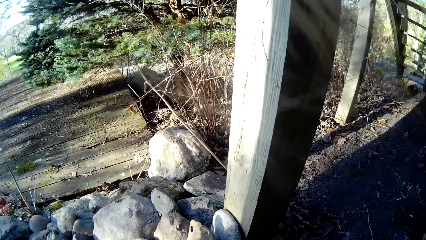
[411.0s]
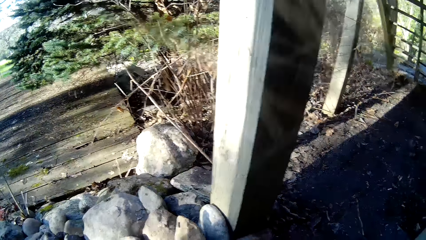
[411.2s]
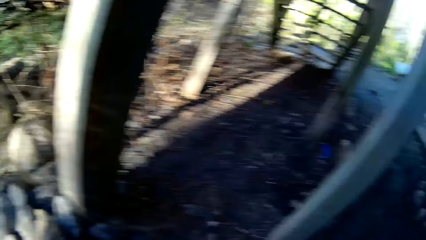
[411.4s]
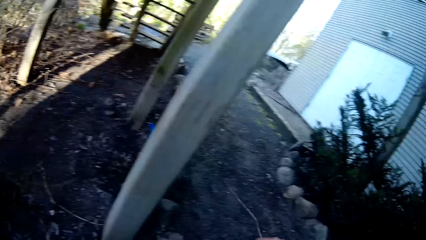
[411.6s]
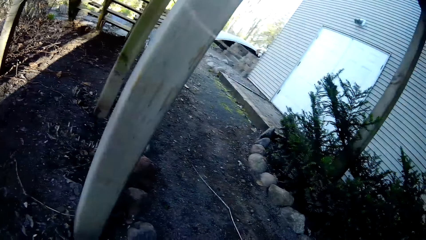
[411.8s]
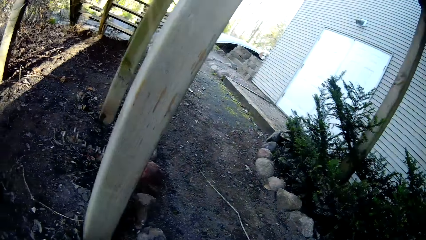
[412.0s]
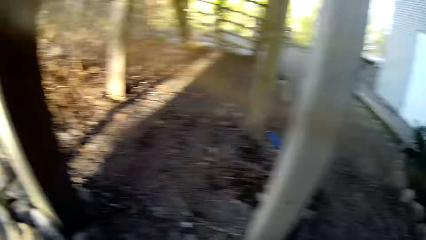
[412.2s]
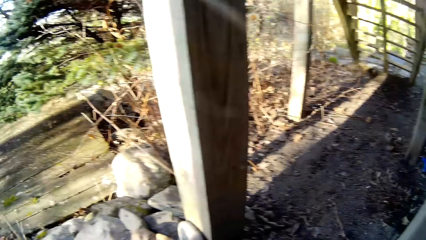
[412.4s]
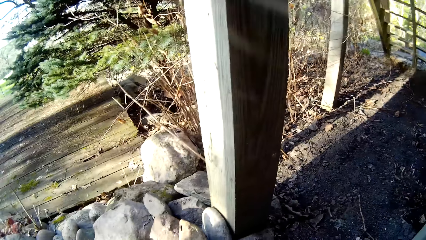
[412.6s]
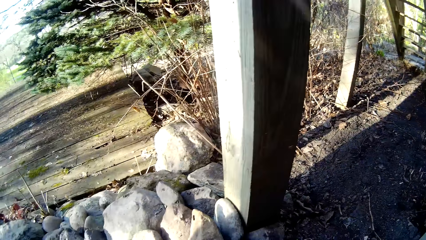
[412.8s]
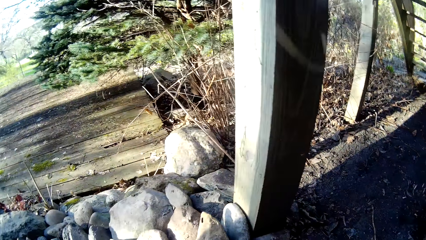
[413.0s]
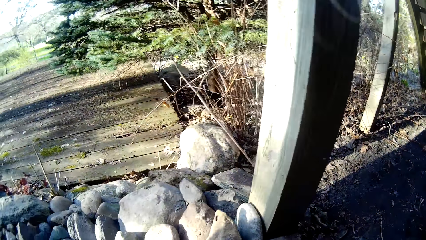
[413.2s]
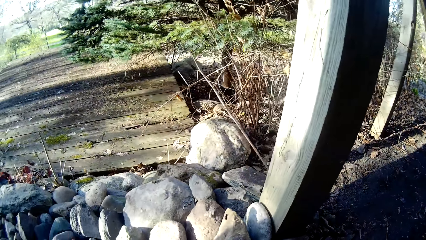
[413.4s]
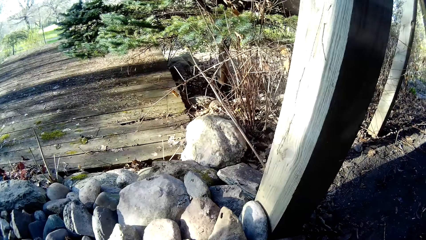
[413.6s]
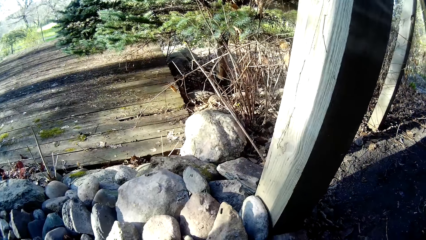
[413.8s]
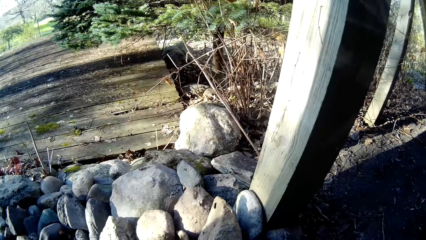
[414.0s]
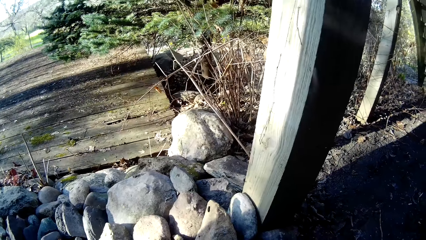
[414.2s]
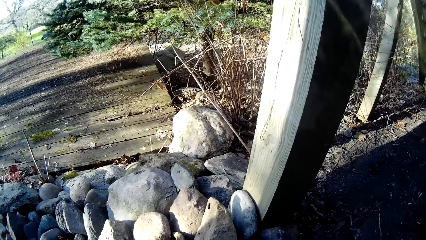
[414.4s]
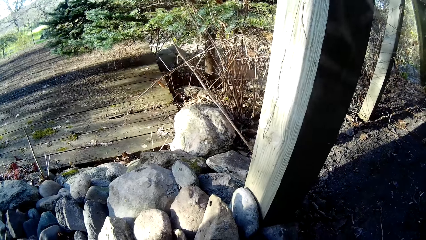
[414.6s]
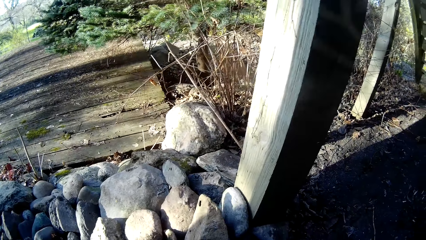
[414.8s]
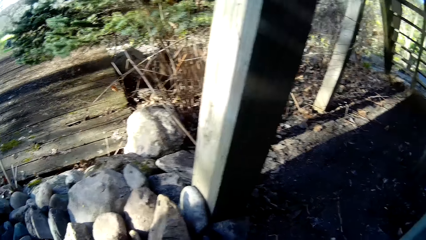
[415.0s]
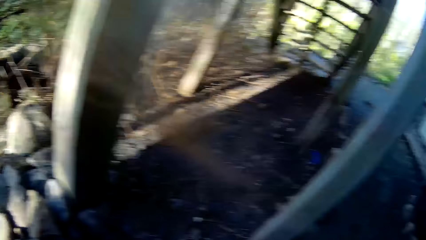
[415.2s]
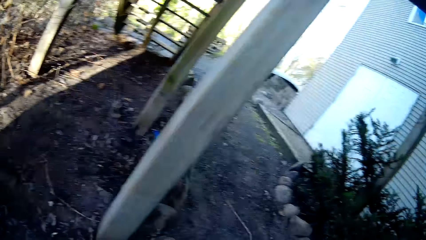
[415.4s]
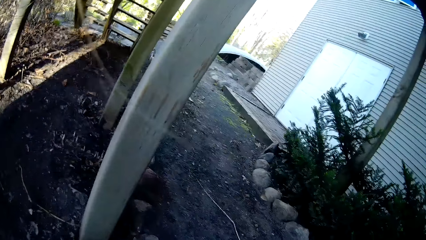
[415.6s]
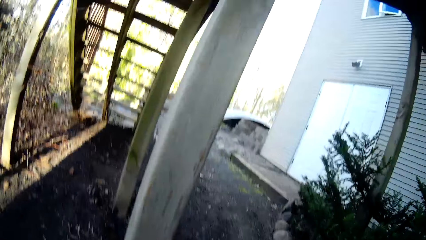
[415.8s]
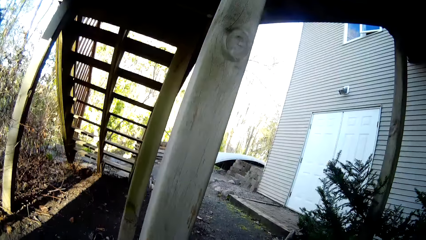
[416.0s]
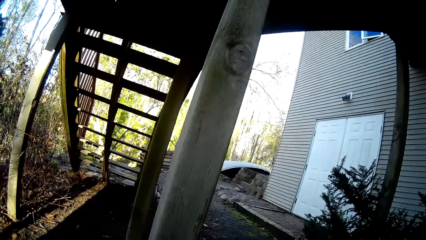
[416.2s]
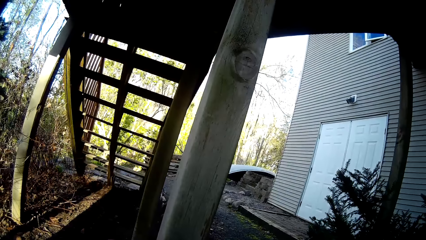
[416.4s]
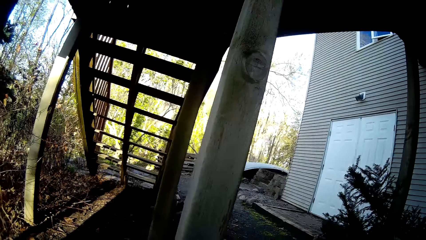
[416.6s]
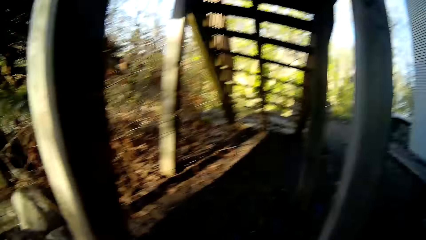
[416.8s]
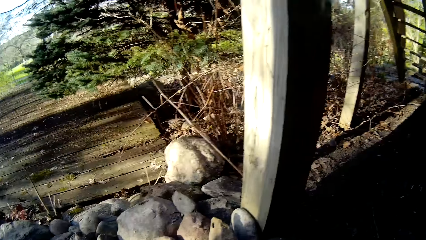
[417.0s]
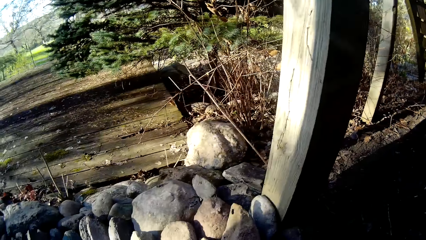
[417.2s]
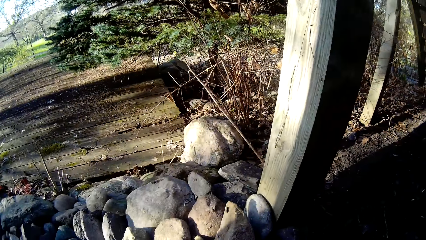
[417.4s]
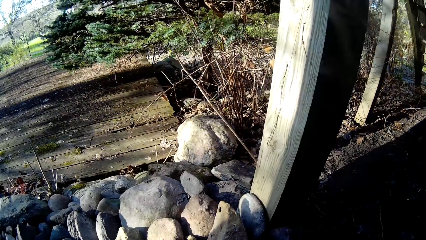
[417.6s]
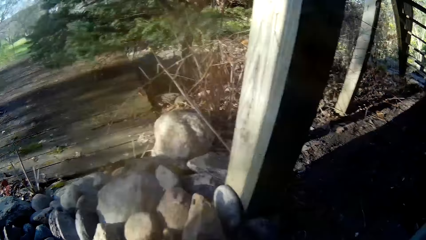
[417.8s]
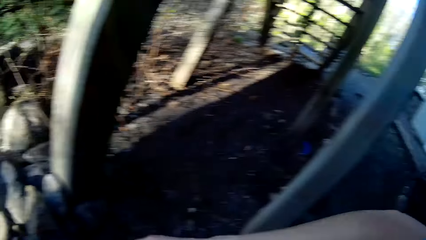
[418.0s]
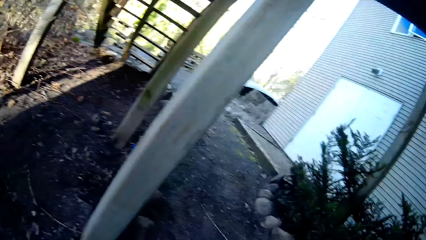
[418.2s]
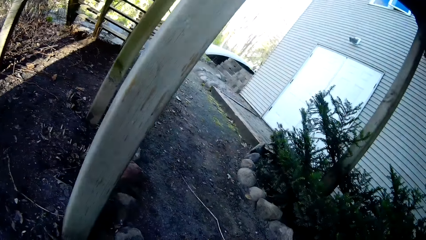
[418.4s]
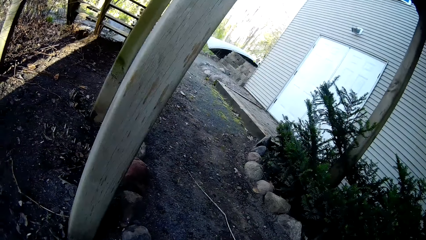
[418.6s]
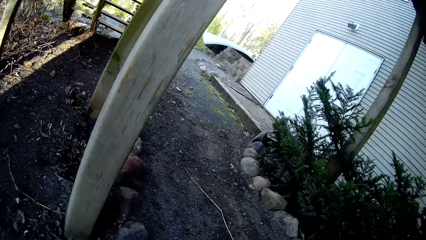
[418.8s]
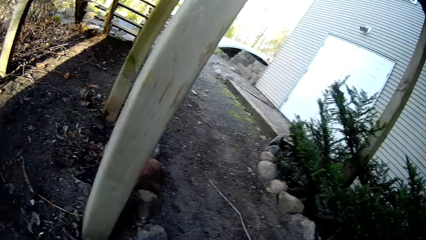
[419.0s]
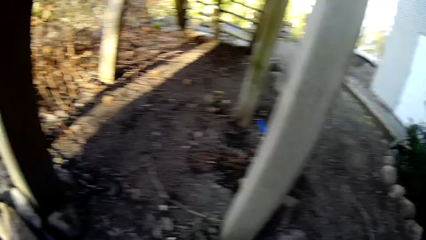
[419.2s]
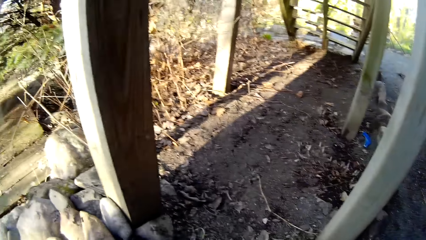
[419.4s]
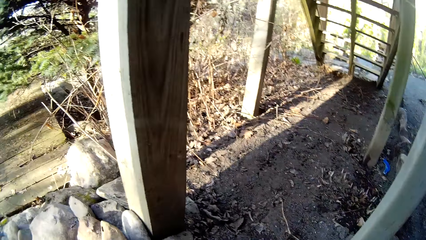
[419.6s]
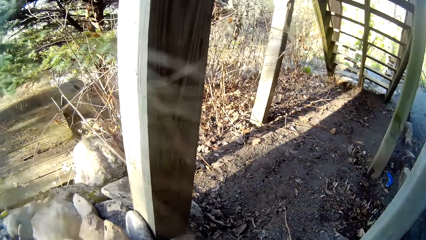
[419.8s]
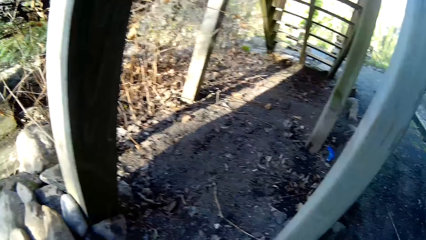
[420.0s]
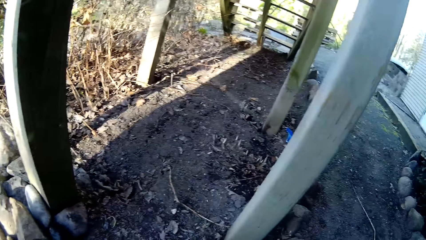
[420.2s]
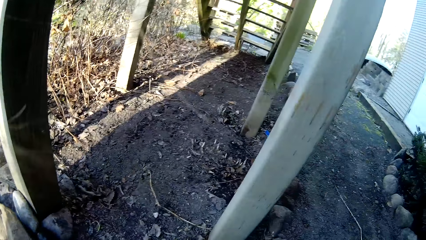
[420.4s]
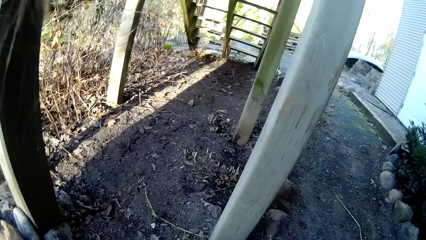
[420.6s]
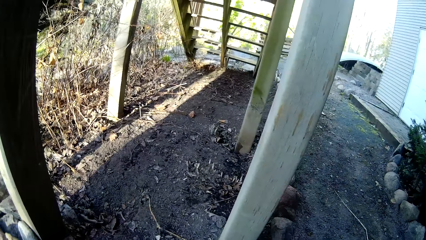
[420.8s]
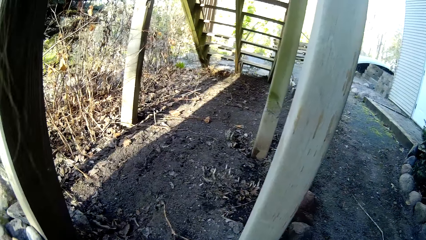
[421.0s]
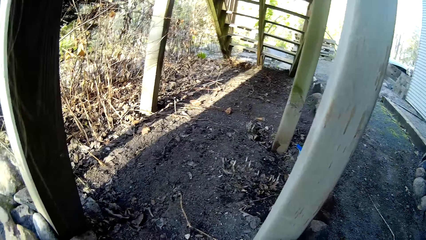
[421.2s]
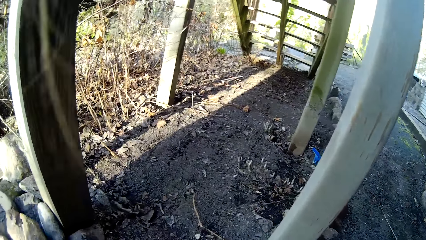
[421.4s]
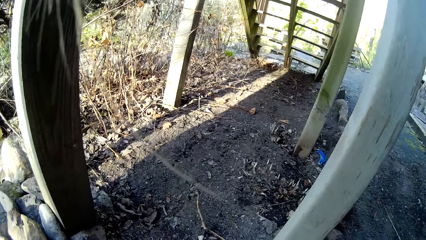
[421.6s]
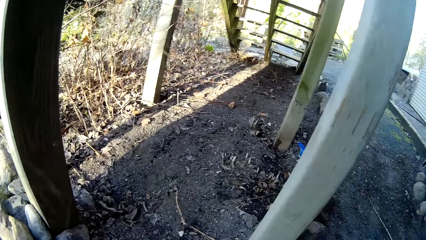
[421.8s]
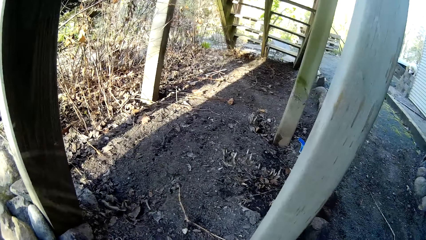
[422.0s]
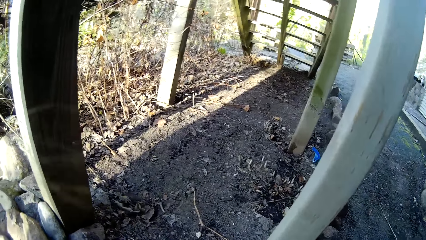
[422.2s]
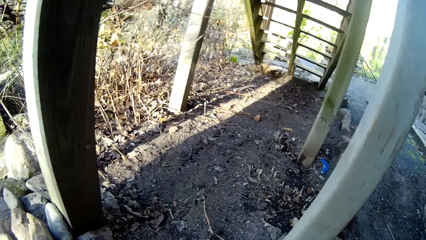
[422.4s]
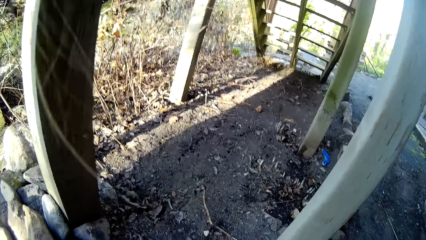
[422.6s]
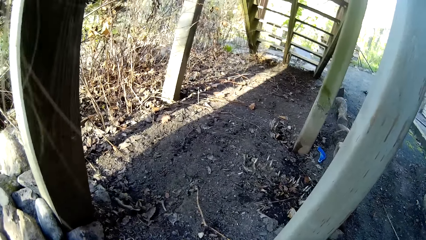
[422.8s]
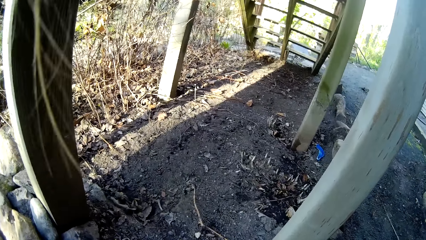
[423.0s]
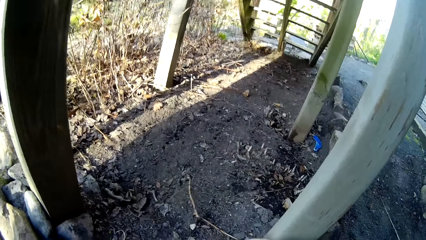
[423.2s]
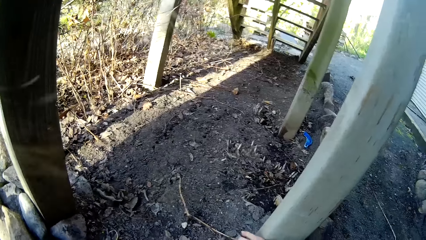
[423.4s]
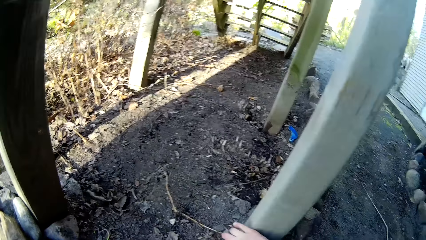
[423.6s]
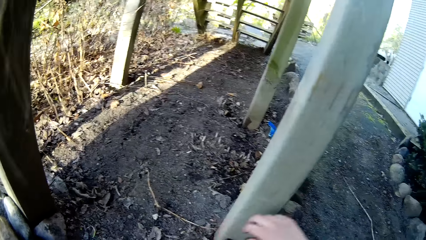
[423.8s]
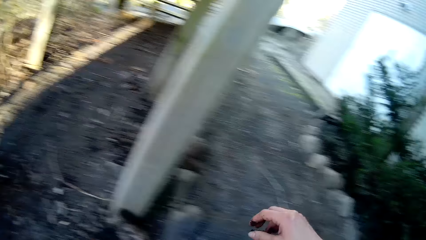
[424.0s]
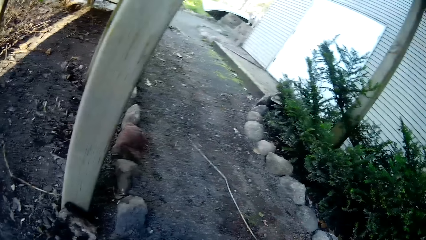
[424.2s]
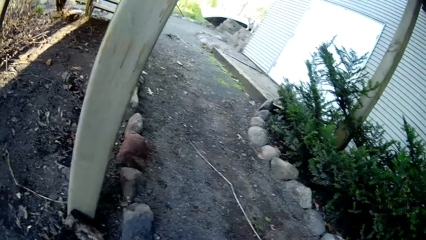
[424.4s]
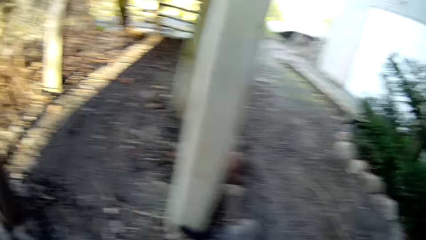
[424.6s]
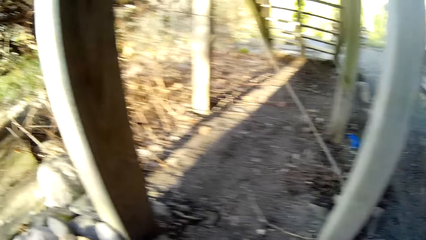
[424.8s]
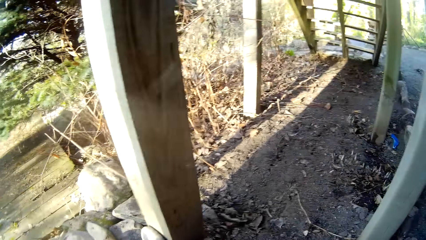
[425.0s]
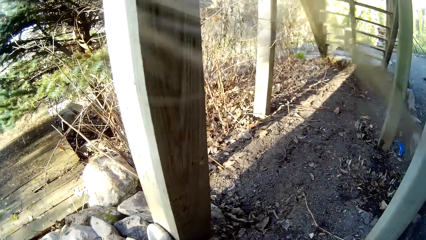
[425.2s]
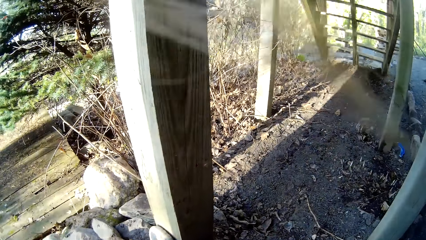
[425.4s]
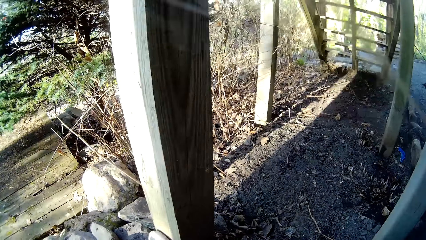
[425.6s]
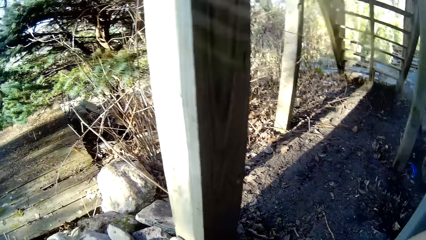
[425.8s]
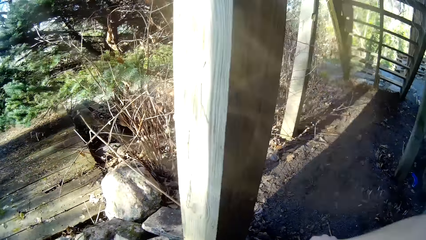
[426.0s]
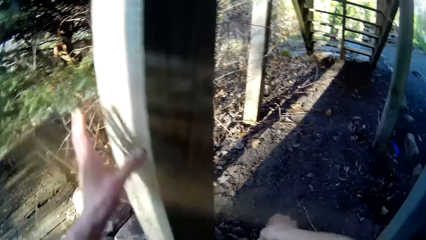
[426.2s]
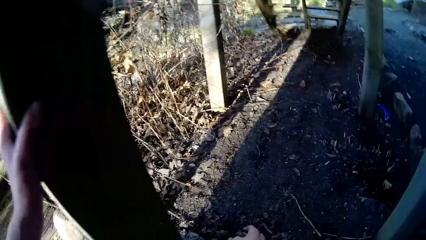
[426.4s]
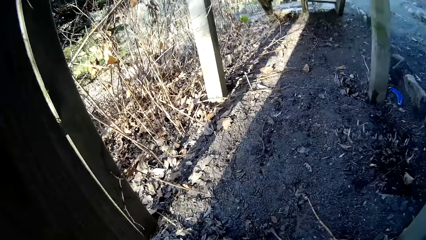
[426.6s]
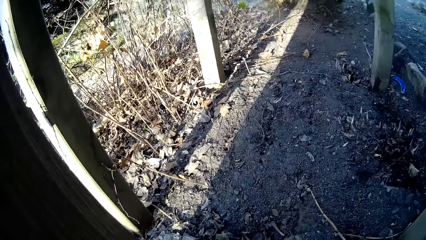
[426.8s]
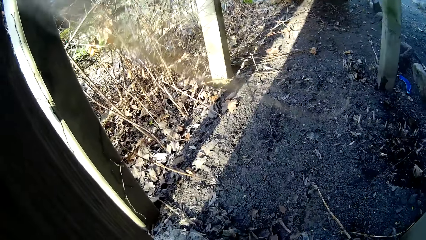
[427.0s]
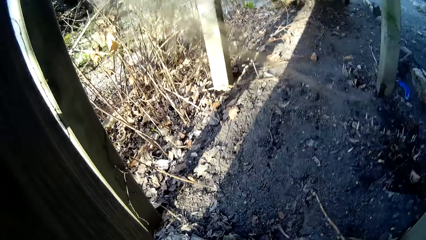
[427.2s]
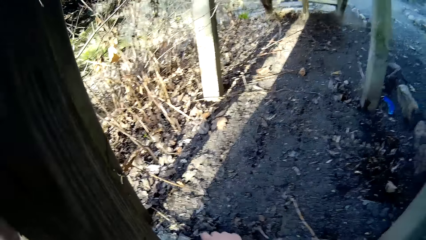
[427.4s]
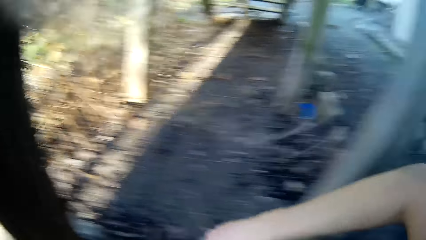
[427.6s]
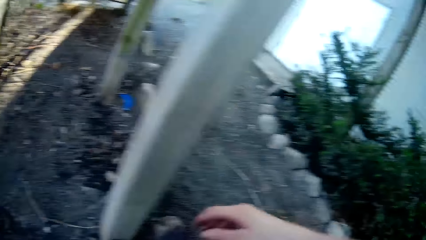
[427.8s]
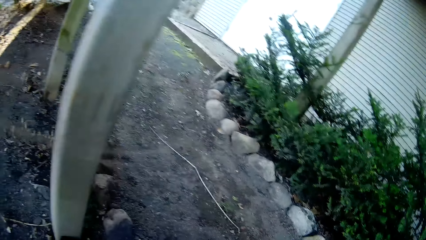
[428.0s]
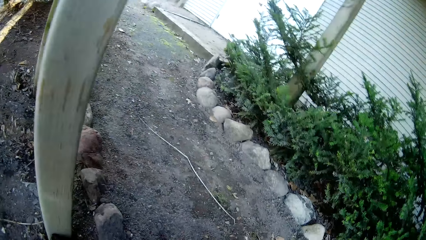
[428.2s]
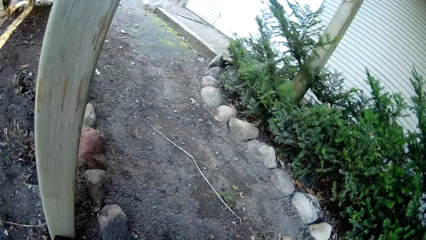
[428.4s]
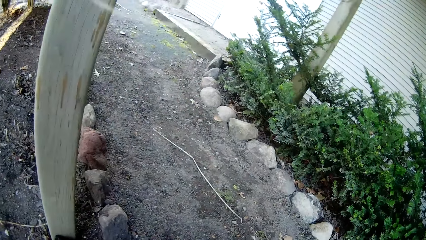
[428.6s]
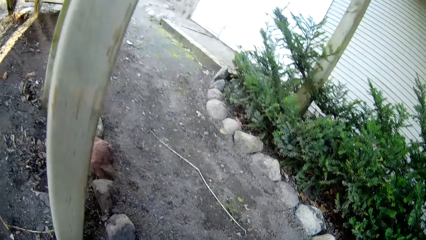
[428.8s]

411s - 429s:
The camera wearer looks around. She touches the ground with her right hand. She puts a stone on the ground with her right hand. She holds a wooden pillar with her left hand. She looks around.
